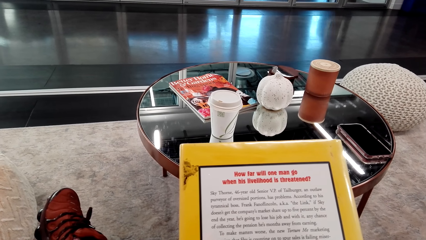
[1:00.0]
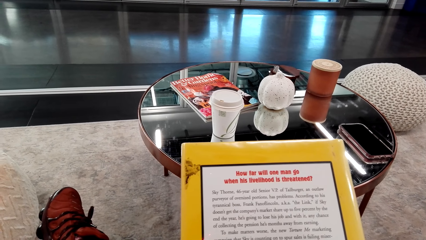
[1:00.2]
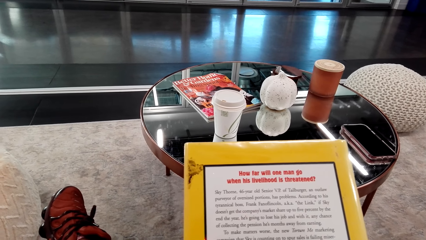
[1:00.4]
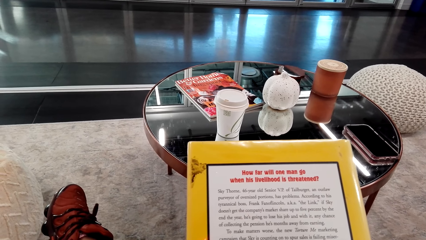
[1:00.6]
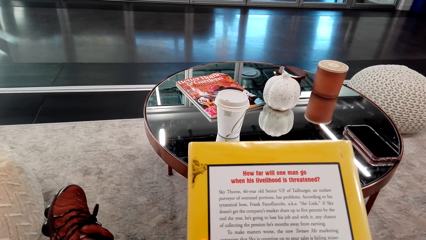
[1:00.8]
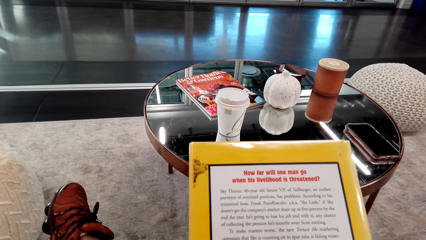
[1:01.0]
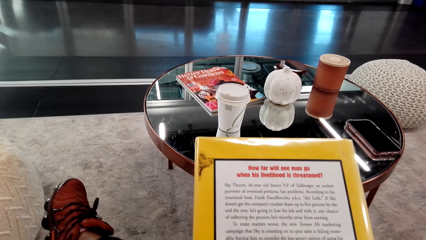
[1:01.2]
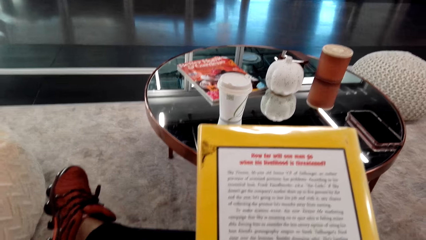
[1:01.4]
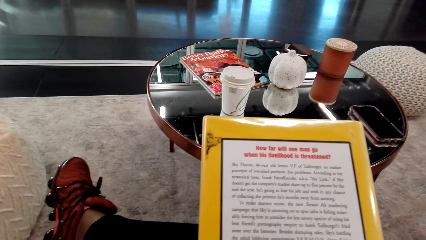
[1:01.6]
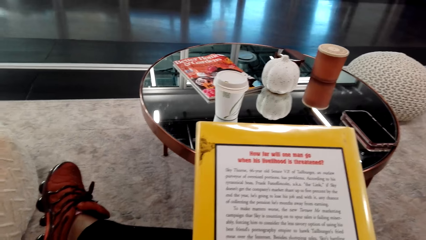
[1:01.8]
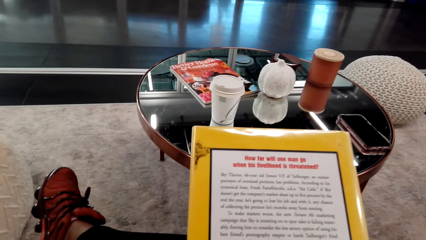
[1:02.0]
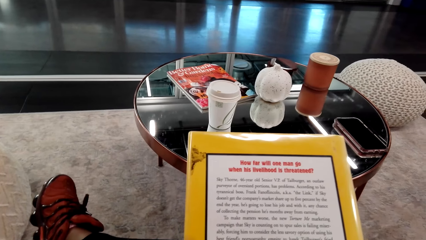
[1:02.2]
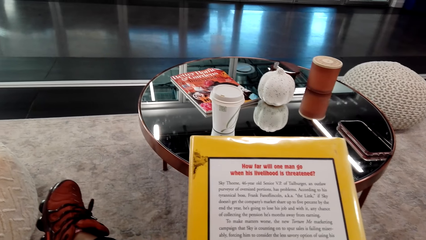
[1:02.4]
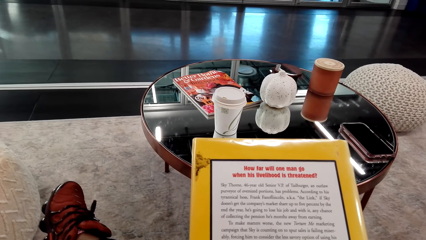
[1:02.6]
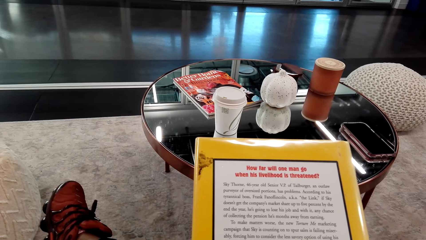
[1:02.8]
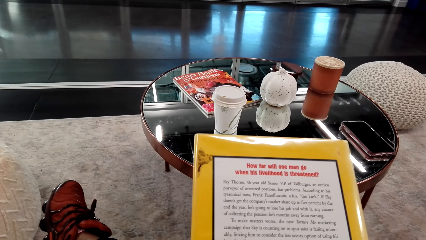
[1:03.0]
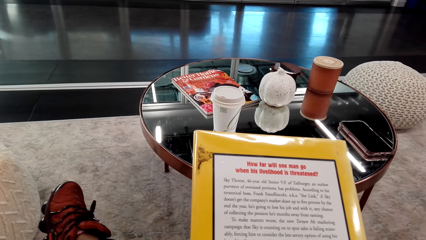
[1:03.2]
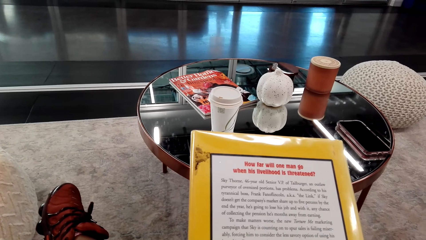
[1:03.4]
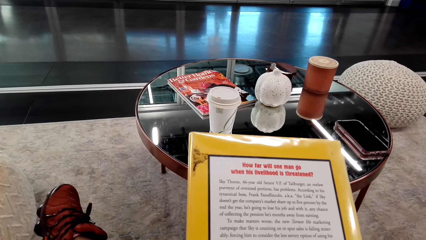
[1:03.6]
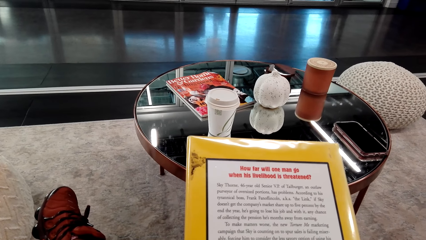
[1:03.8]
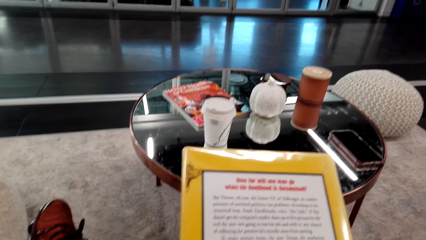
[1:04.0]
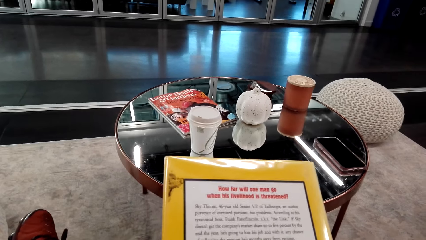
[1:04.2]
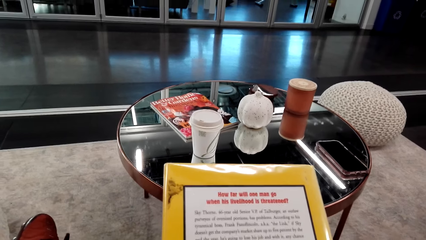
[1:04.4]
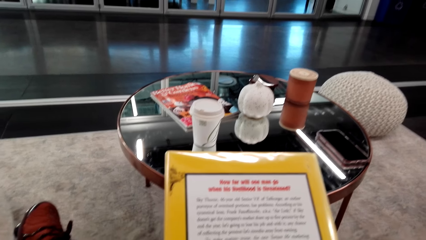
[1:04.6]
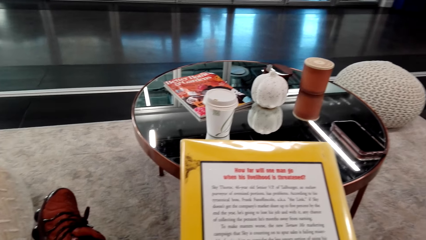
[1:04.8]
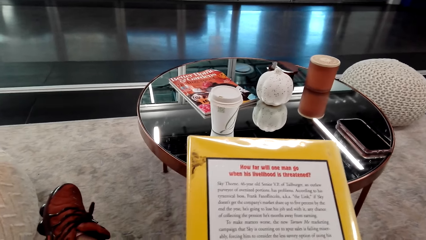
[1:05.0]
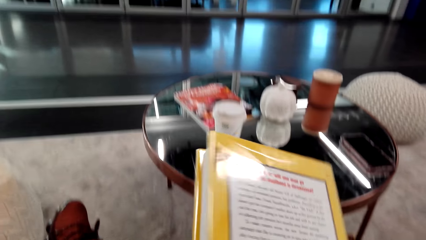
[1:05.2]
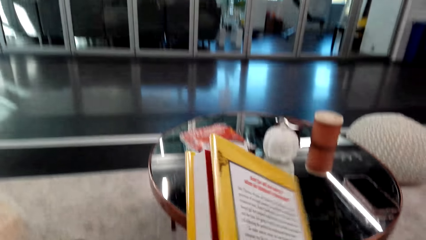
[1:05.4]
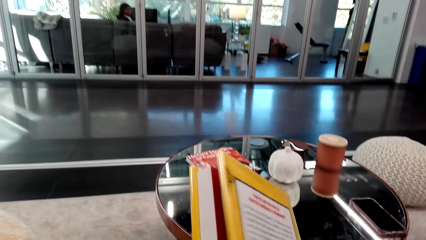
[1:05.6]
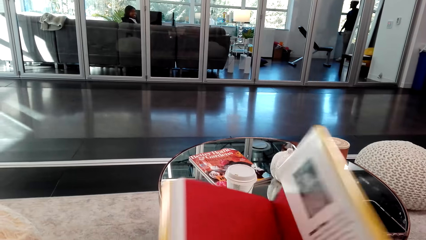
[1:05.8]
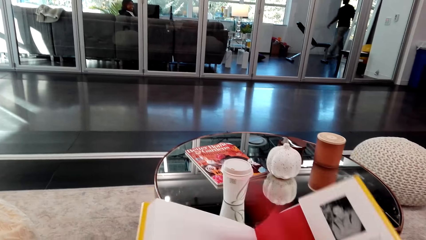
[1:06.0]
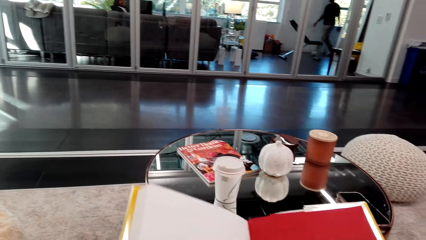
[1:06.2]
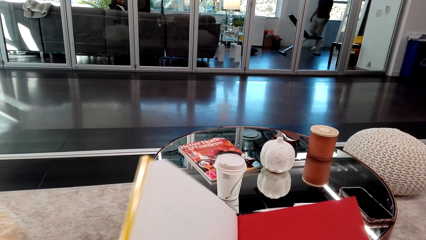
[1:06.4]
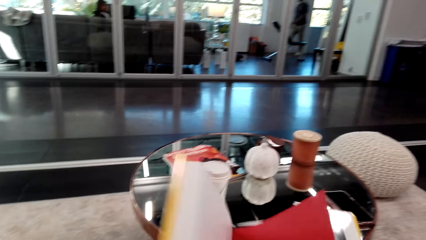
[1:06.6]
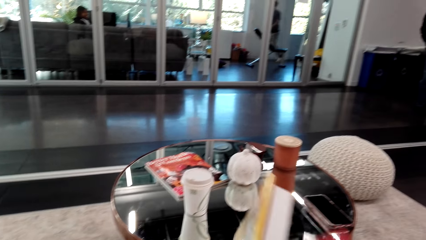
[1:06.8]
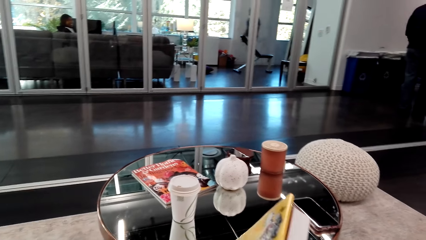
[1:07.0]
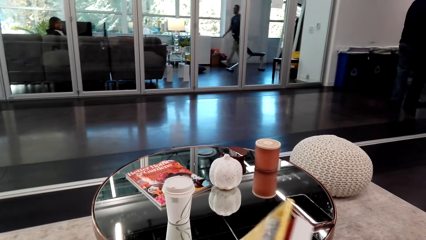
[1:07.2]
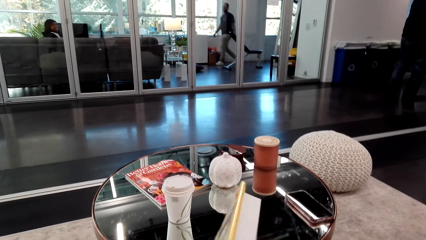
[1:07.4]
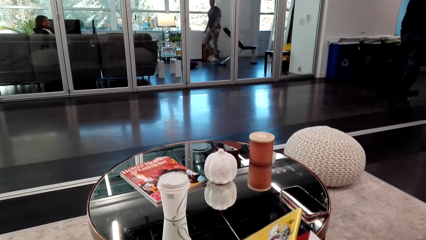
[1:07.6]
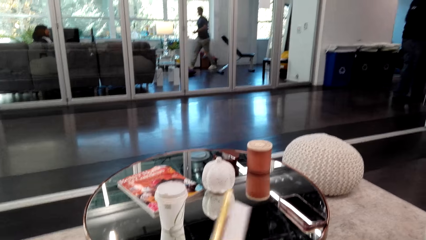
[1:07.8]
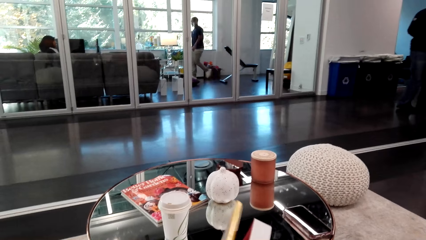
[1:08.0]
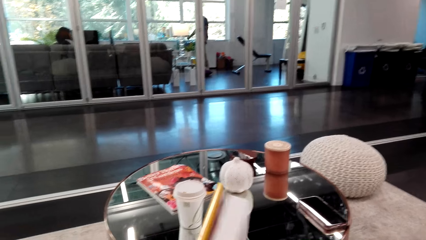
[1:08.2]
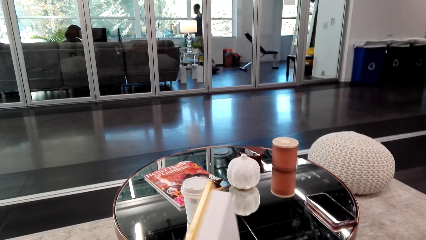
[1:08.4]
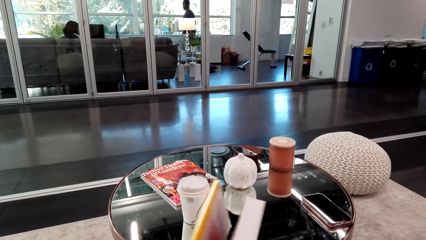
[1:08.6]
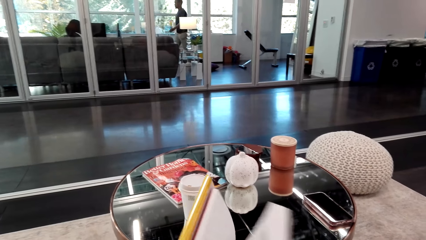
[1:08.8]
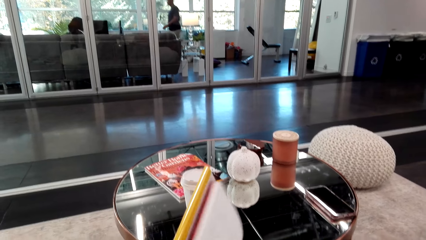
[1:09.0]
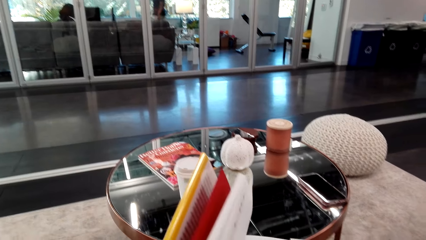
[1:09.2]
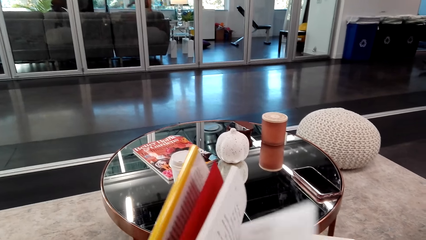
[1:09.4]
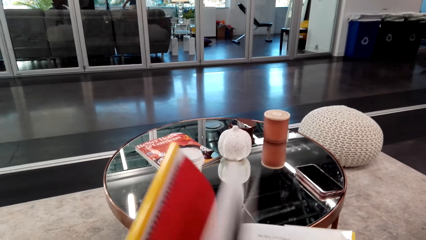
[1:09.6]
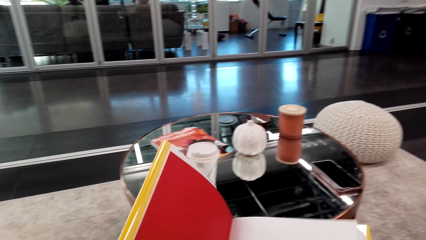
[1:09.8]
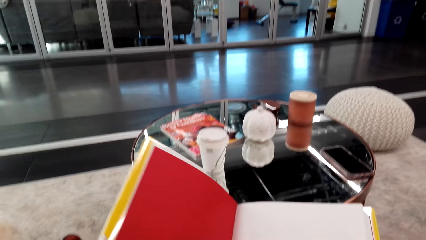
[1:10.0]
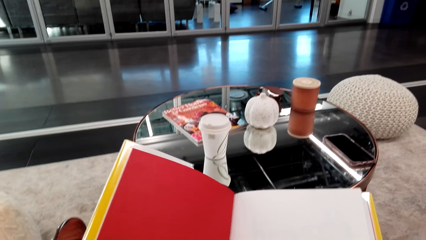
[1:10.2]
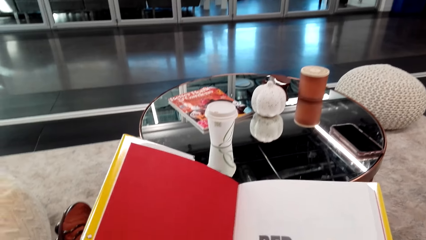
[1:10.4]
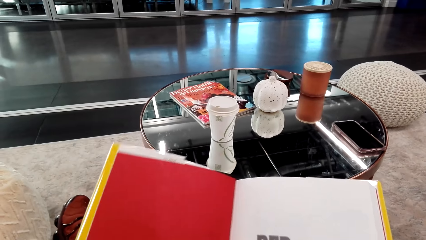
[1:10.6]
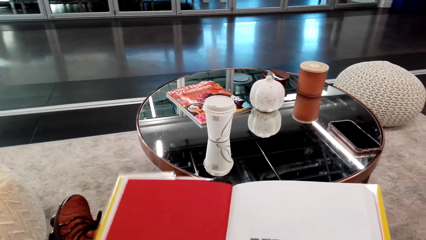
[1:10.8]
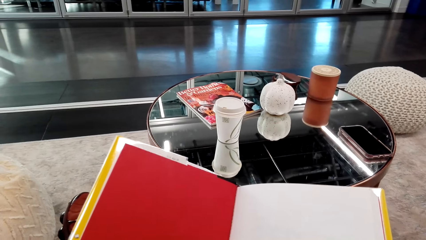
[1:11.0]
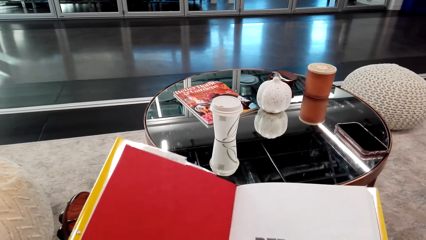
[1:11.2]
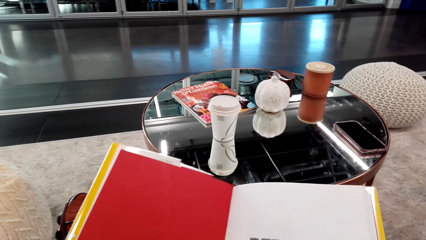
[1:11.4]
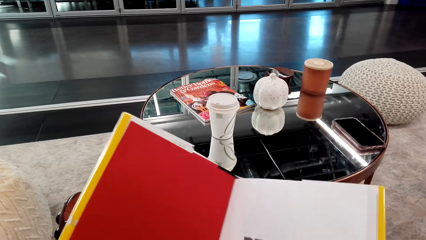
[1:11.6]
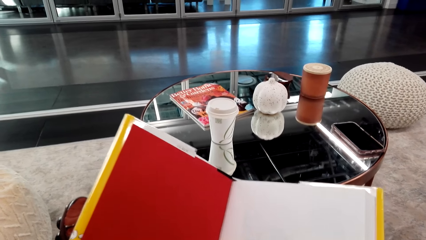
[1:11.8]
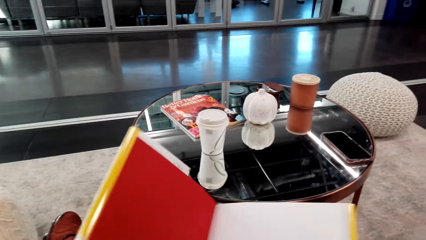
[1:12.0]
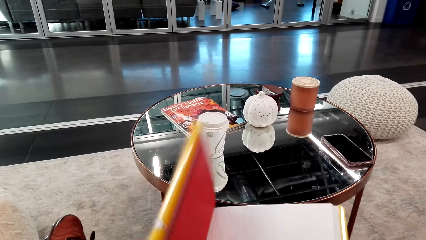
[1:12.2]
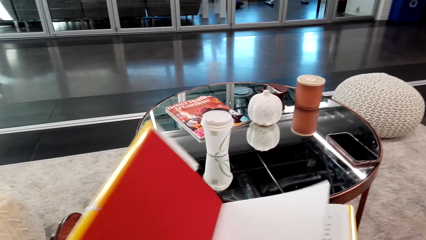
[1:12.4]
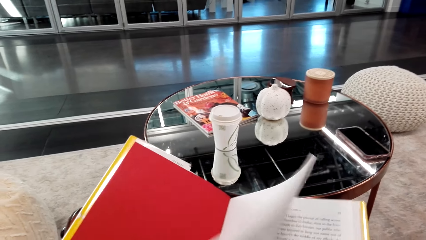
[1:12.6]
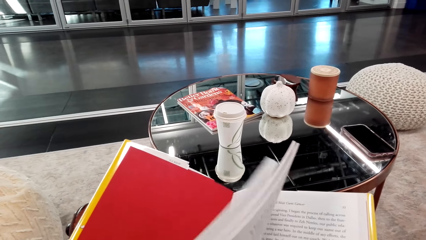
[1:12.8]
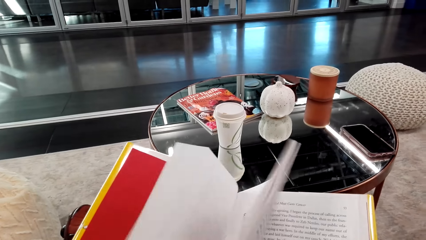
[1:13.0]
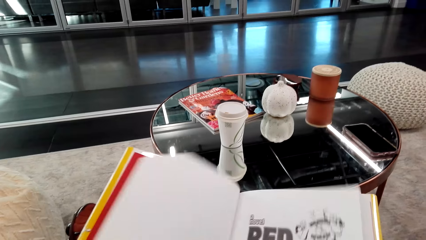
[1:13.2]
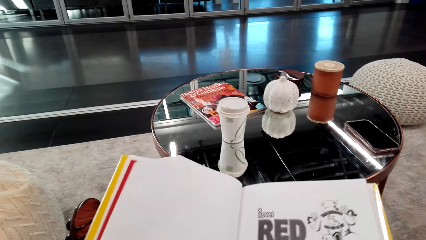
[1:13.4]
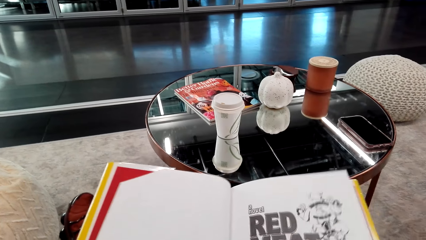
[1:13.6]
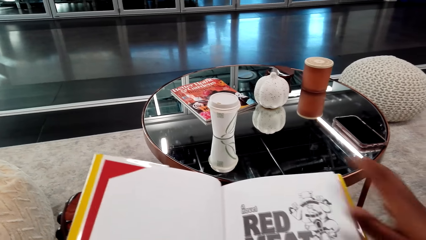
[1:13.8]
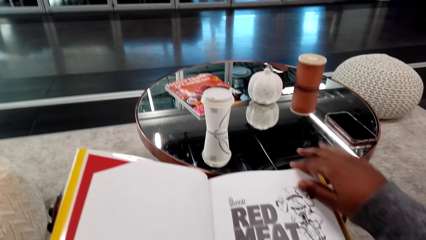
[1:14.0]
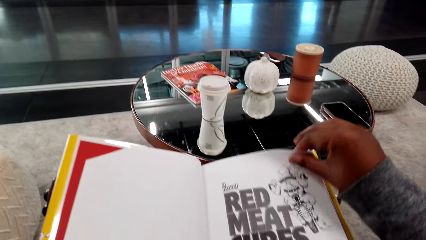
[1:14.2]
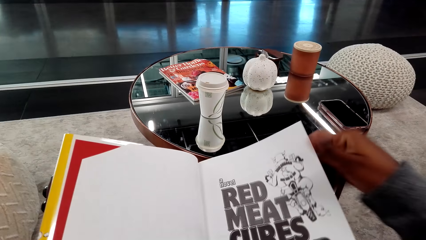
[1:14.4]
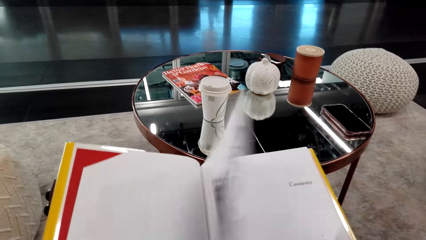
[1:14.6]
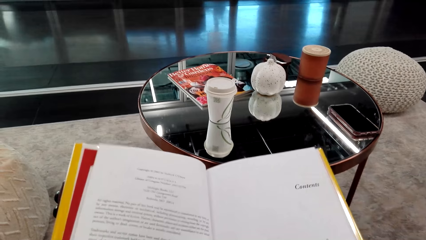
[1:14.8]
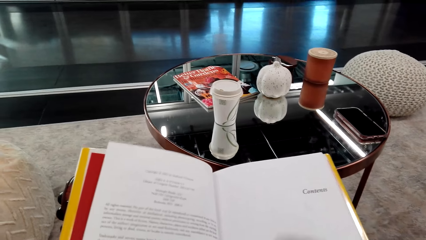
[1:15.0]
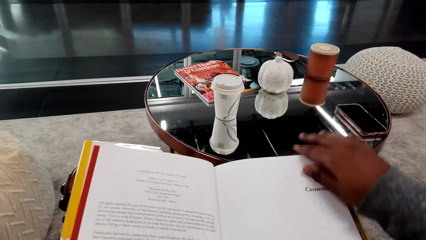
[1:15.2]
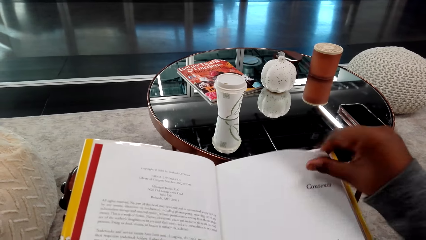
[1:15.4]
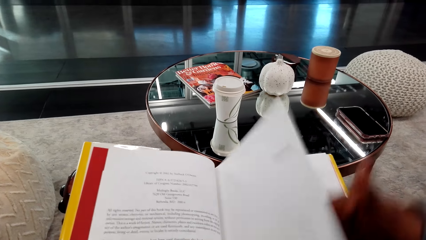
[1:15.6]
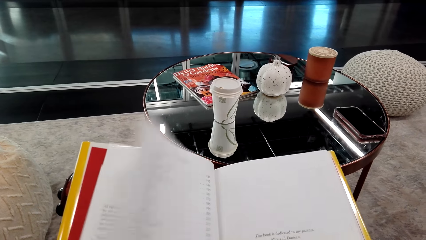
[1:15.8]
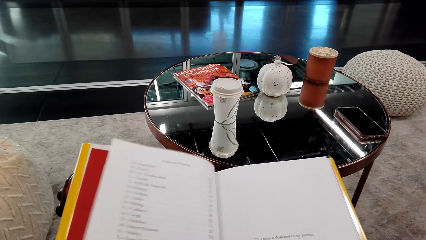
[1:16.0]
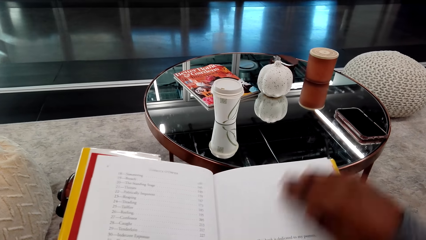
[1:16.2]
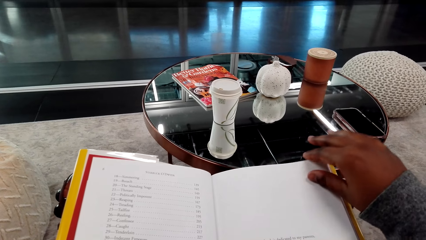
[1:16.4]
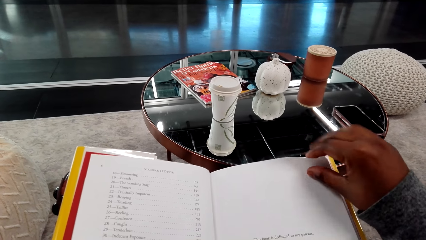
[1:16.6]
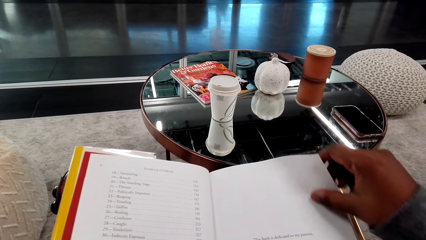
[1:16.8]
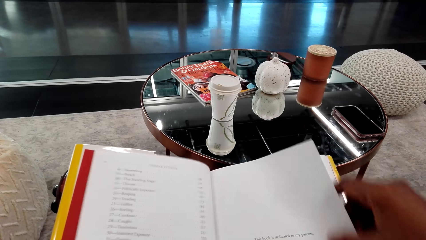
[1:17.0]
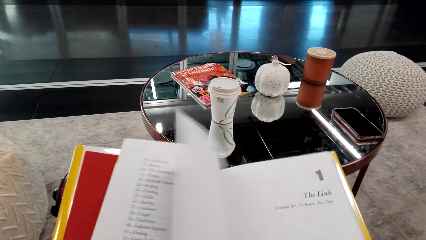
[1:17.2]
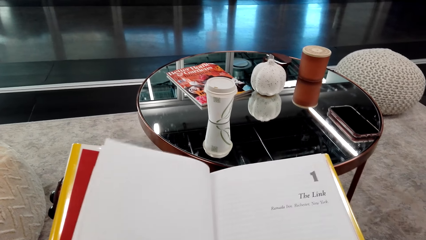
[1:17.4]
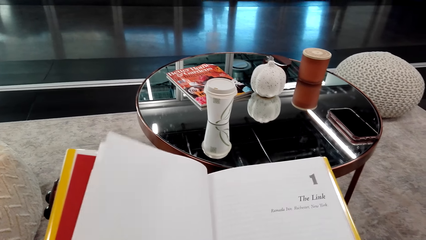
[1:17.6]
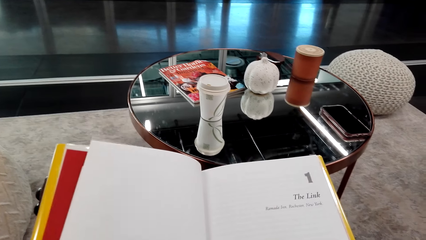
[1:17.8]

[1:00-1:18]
The camera wearer looks around a room. They open a book. A man walks around the room. The camera wearer converses. They read the book. They turn pages of the book. They read the book. They turn pages of the book.
